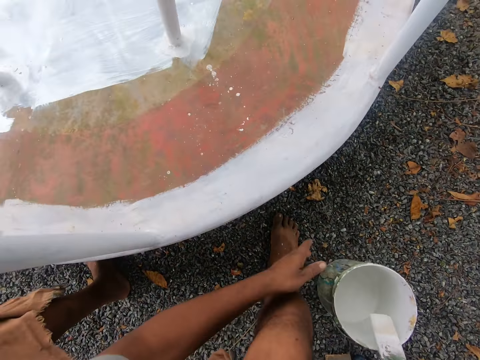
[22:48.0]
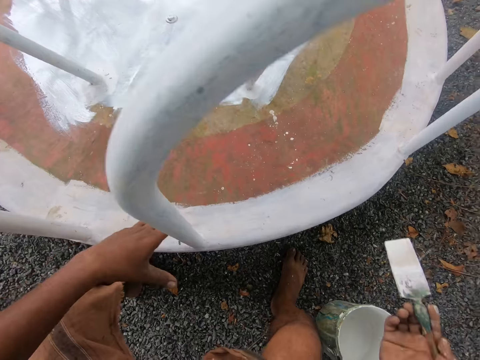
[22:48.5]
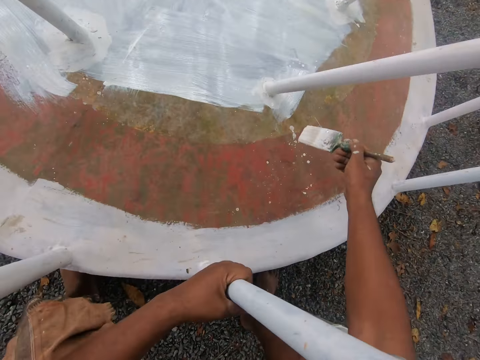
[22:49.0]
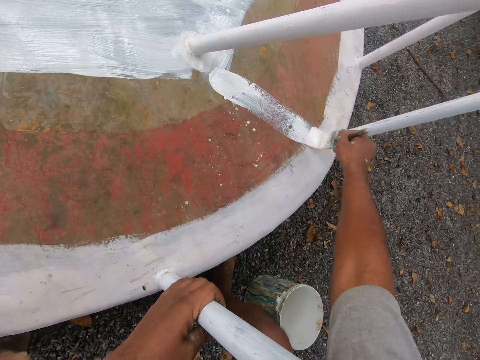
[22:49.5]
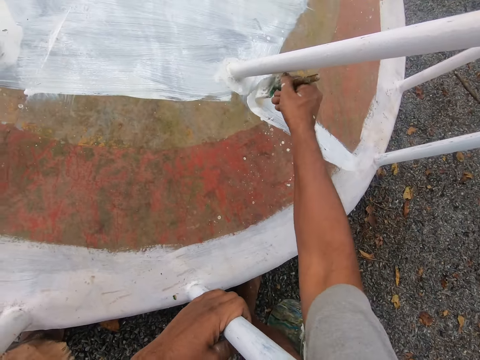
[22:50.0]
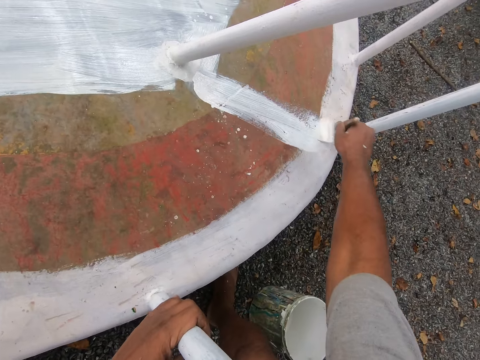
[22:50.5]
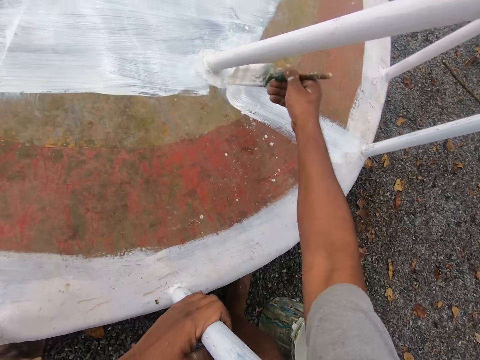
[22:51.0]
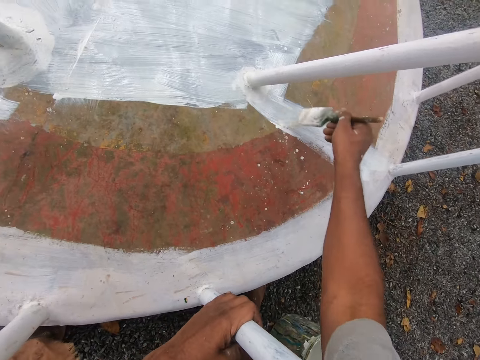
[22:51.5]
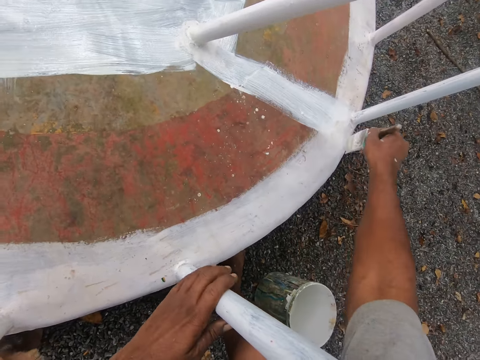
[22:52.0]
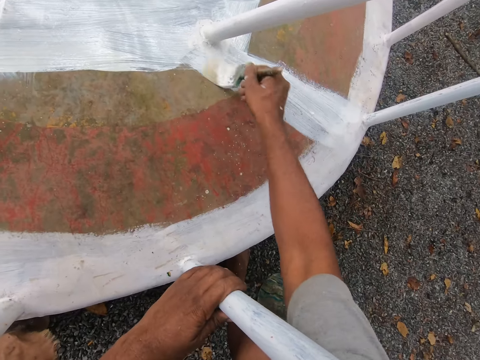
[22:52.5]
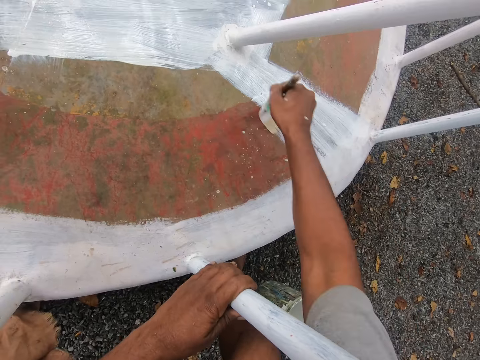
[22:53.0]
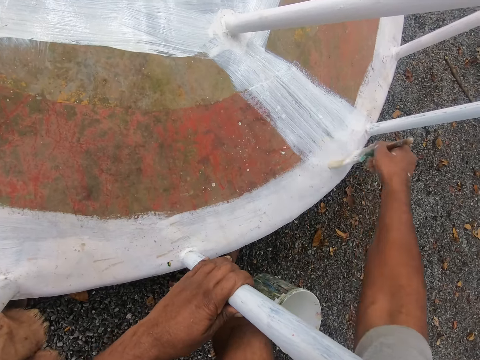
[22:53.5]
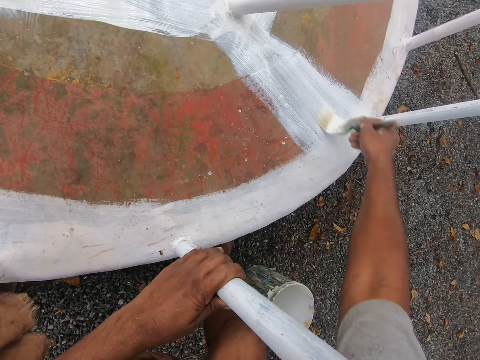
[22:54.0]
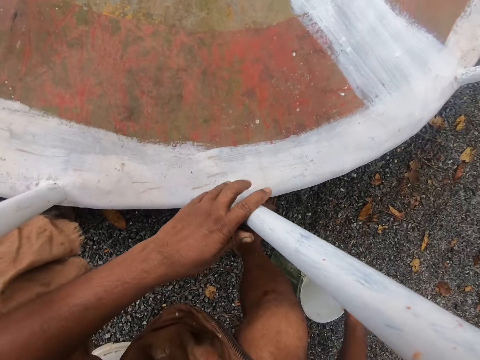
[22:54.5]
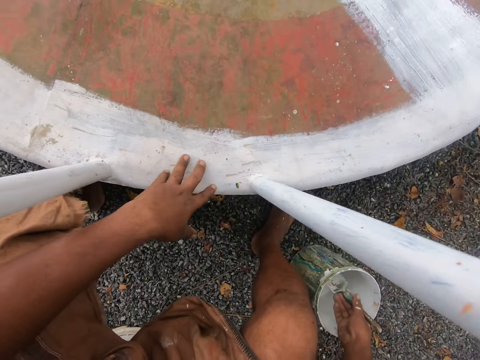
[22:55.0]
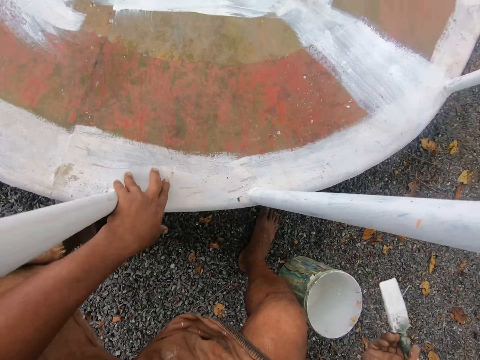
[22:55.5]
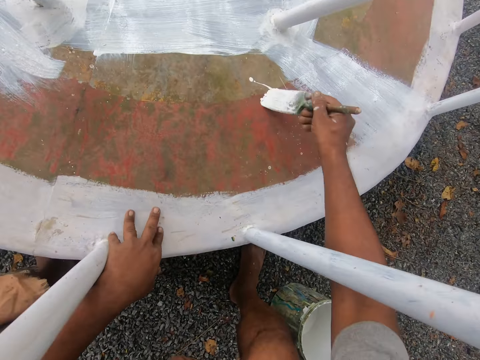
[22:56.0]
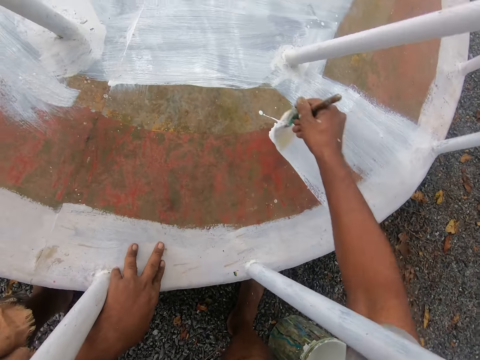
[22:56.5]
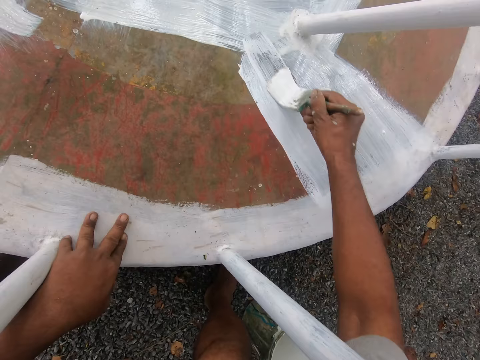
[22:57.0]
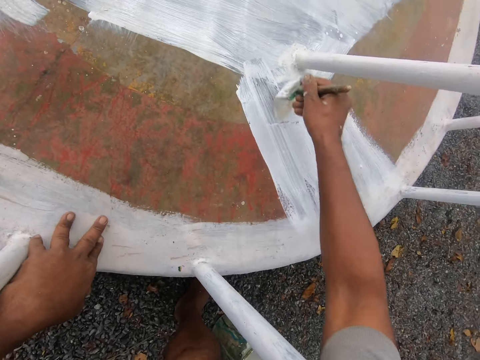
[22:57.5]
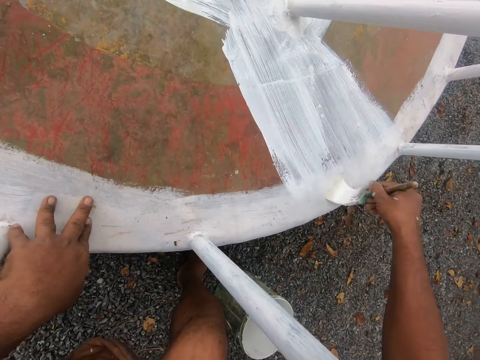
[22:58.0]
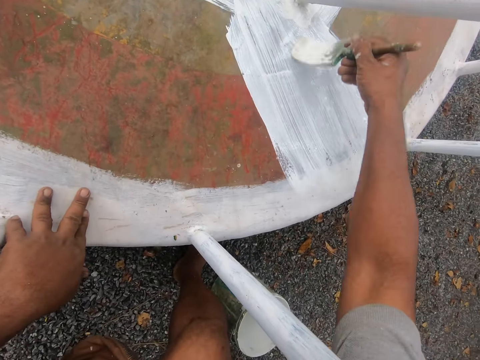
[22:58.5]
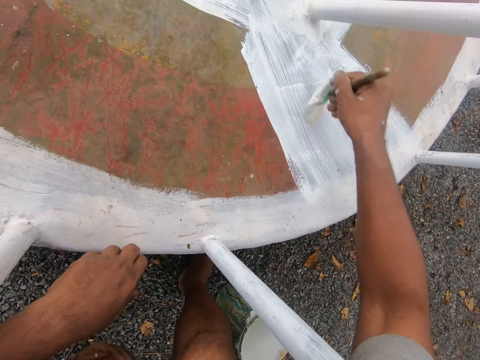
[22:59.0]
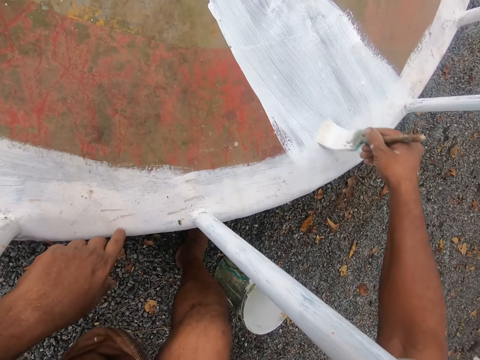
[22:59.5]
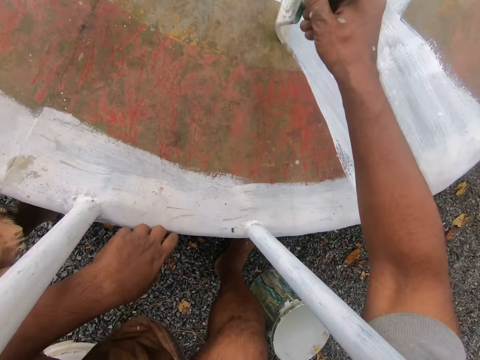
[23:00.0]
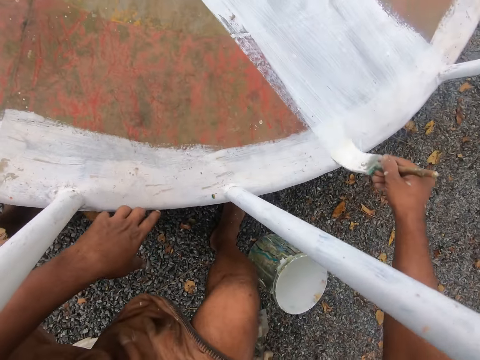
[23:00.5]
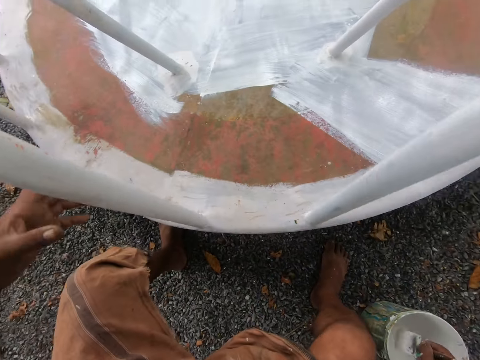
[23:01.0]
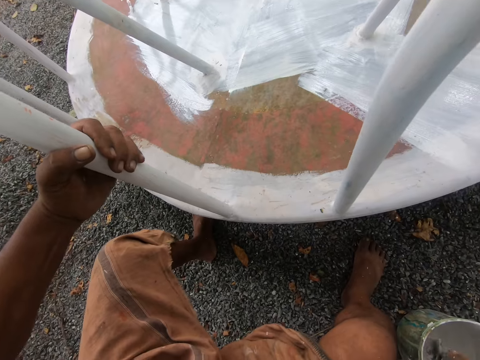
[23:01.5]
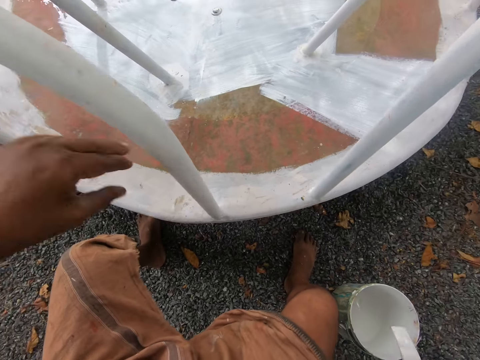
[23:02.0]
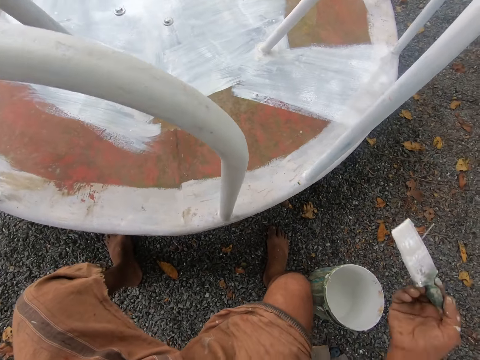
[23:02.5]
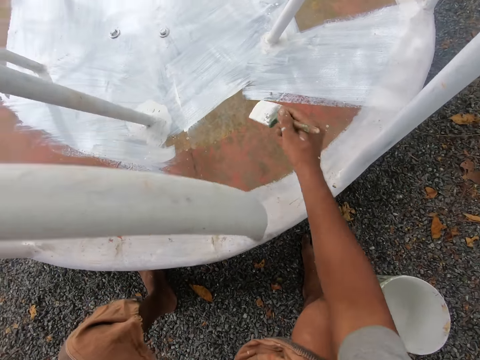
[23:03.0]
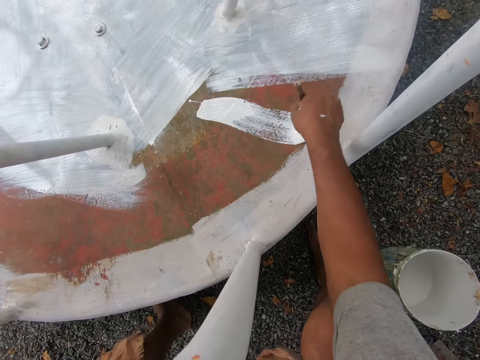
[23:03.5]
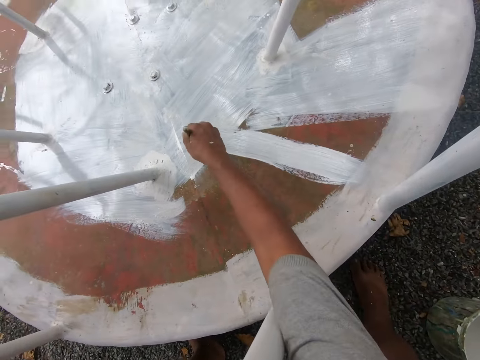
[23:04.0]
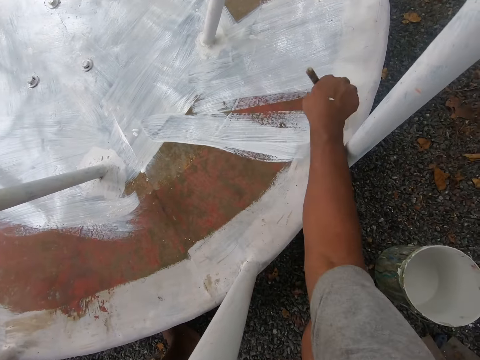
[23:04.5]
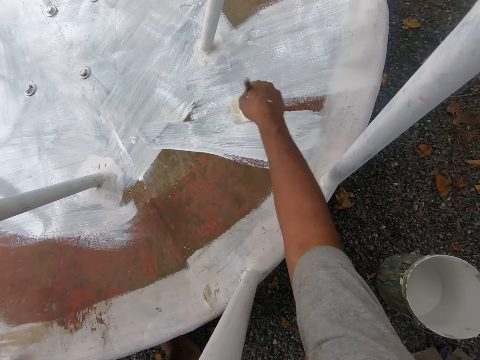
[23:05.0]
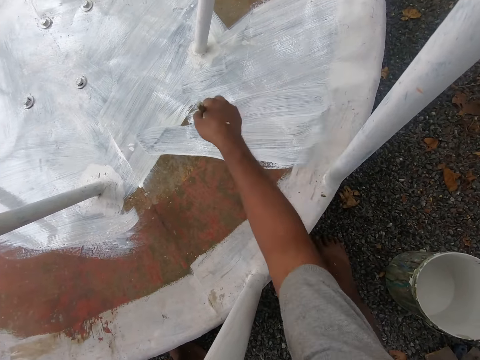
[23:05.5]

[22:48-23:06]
The camera wearer holds the playground roundabout or swing with his left hand. He paints the playground roundabout with the paint brush in his right hand. He repositions his left hand on the playground roundabout. He dips the paint brush in his right hand into the paint bucket on the ground. He removes the paint brush from the bucket. He paints the playground roundabout with the paint brush in his right hand. He lets go of the swing. He paints the bottom part of the swing with the paint brush. He dips the paint brush in his right hand into the paint bucket on the ground. He rotates the playground roundabout with his left hand. He holds the railing with his left hand. He stares at the swing. He lets go of the railing. He removes the paint brush from the bucket. He paints the playground roundabout with the paint brush in his right hand.

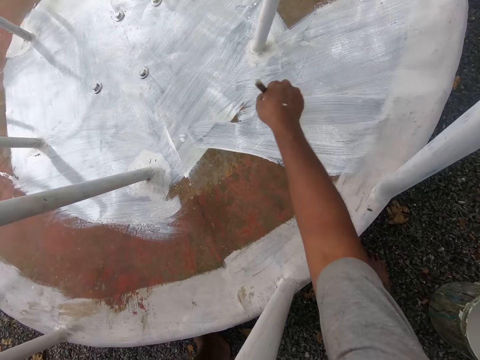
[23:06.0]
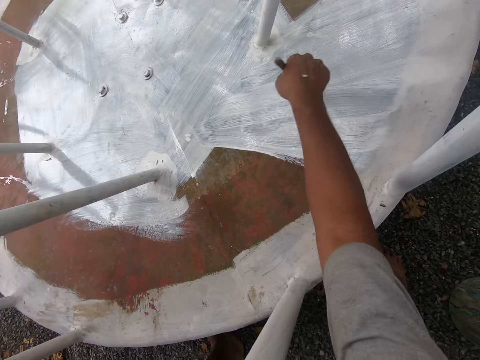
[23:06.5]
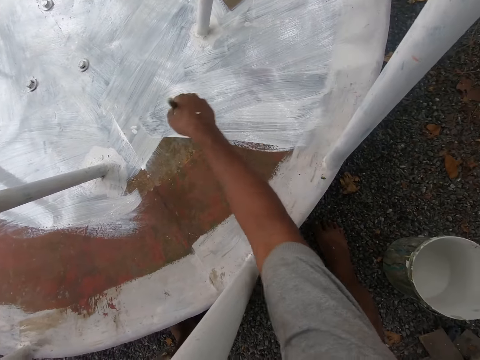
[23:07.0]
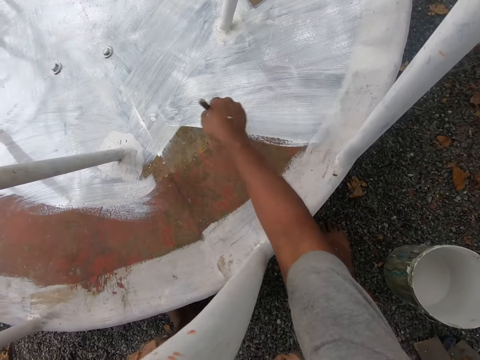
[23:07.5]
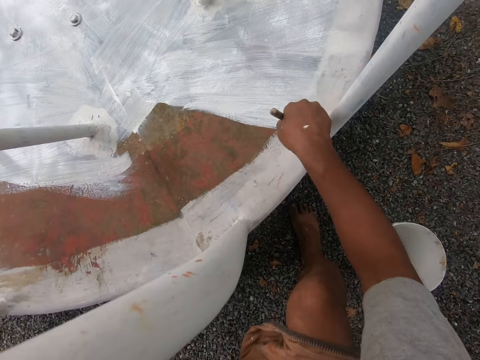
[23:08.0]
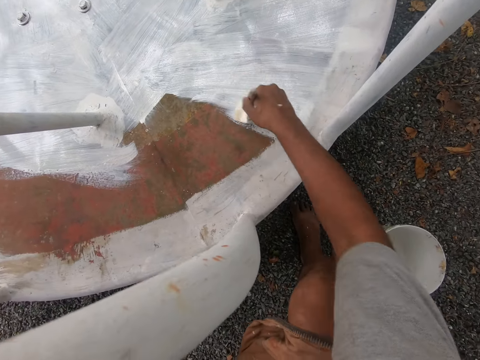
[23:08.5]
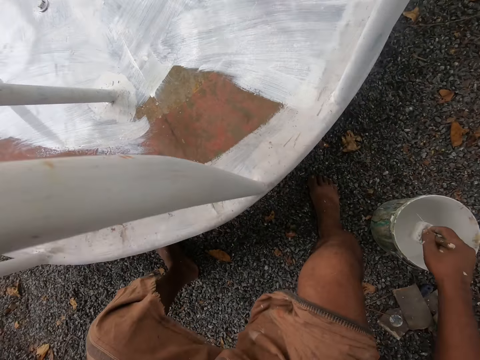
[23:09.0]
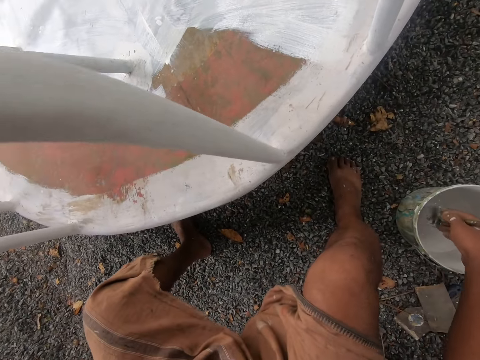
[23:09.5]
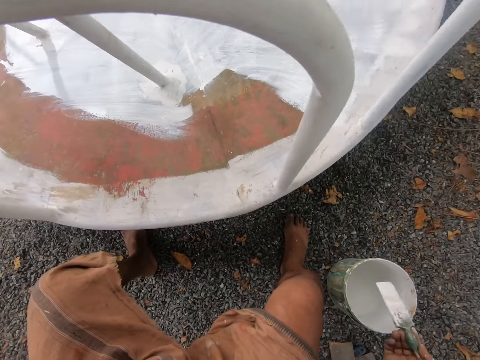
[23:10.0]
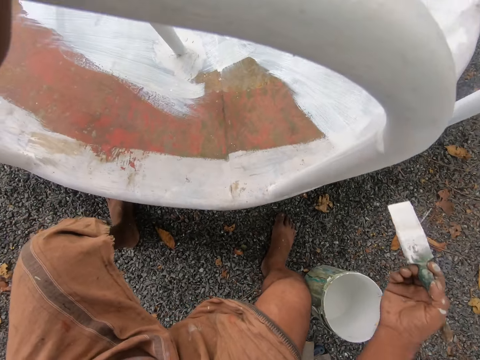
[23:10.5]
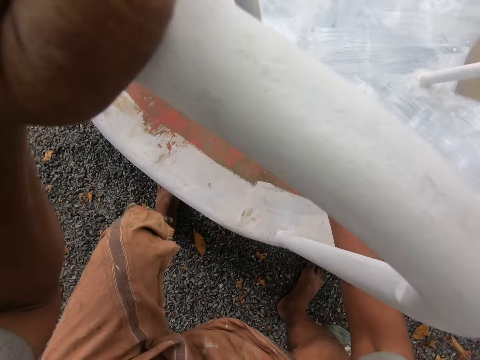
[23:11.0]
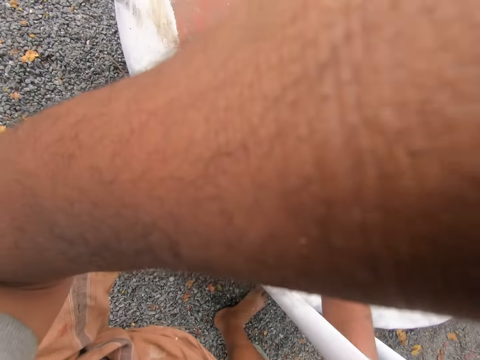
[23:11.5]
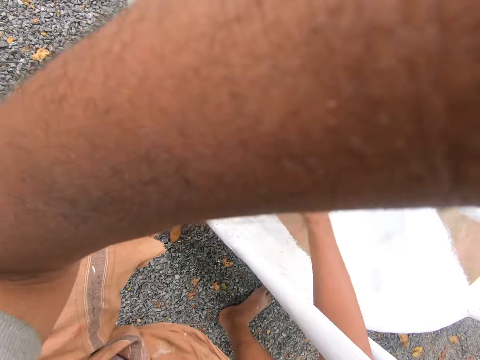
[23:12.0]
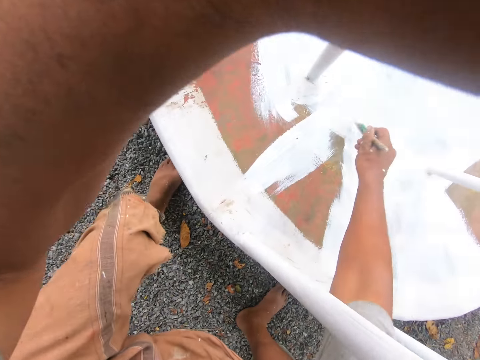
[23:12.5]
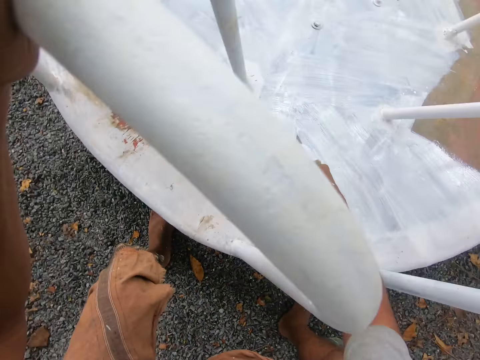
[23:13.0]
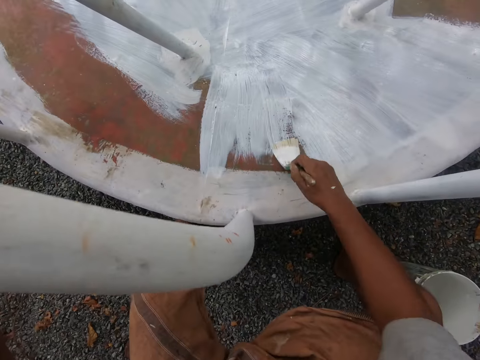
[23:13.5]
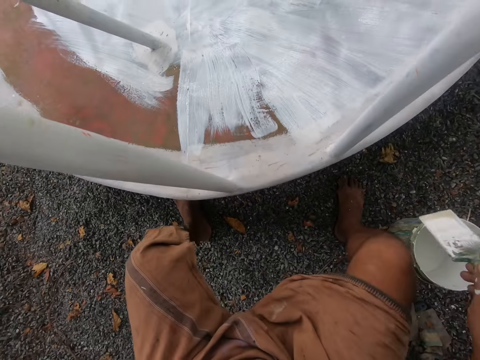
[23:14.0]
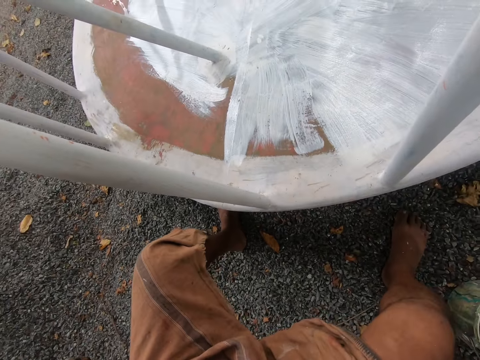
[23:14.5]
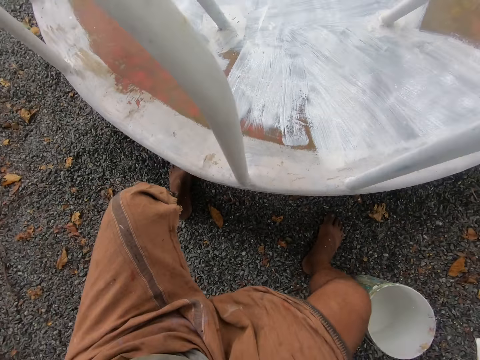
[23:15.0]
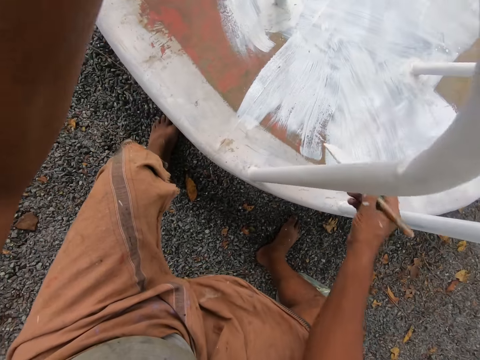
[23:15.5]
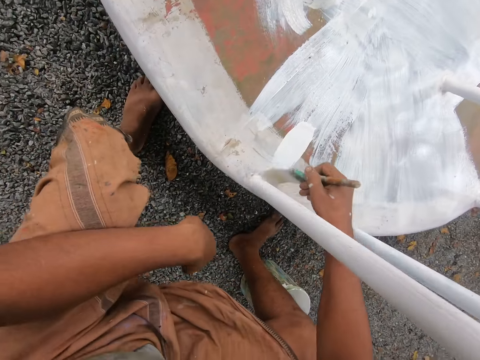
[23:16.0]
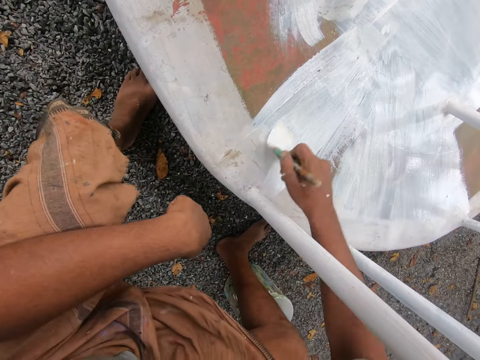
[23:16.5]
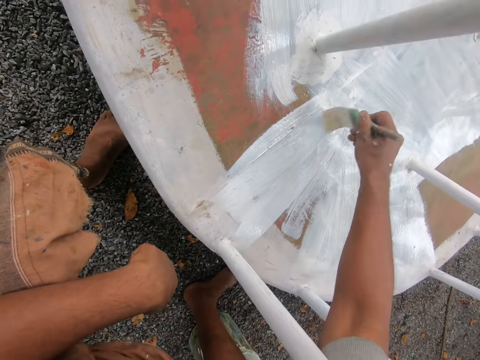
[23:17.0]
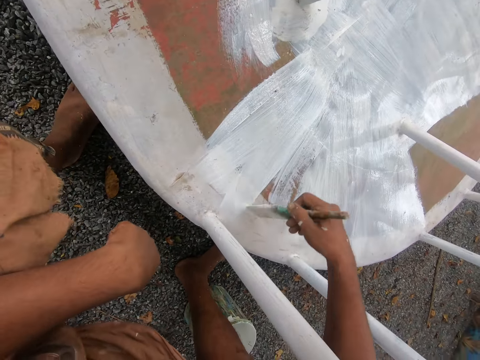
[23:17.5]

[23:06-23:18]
The camera wearer dips the paint brush in his right hand into the paint bucket on the ground. He removes the paint brush from the bucket. He paints the playground roundabout with the paint brush in his right hand. He dips the paint brush in his right hand into the paint bucket on the ground. He removes the paint brush from the bucket. He paints the playground roundabout with the paint brush in his right hand. He lets go of the railing.
